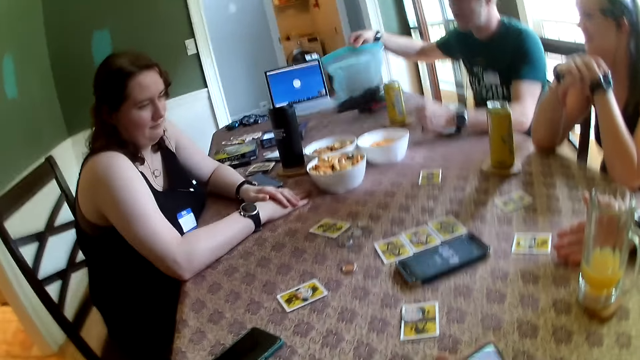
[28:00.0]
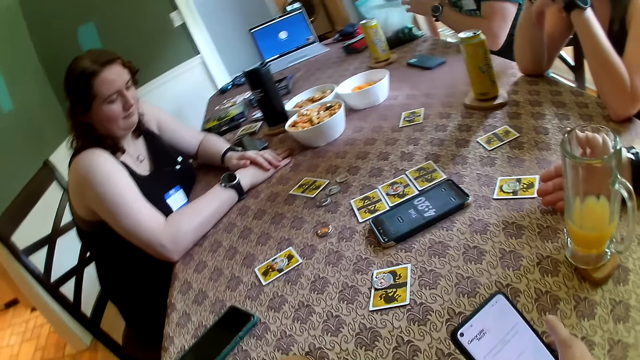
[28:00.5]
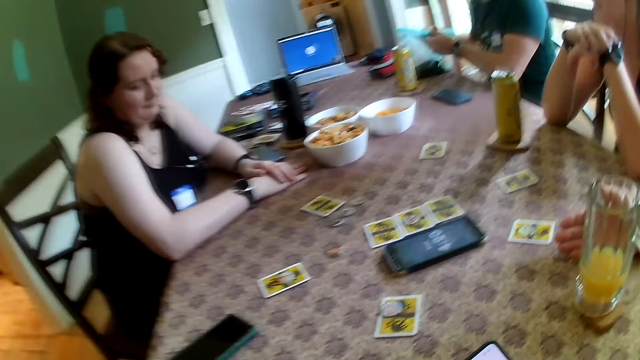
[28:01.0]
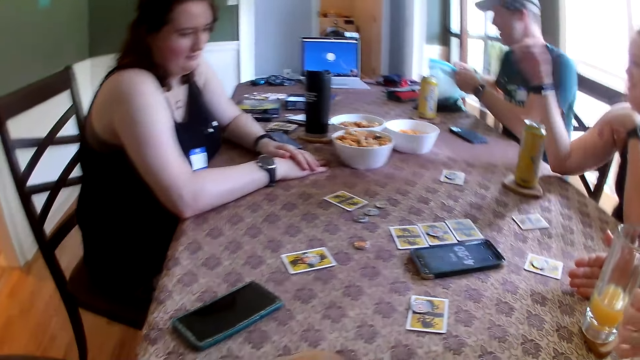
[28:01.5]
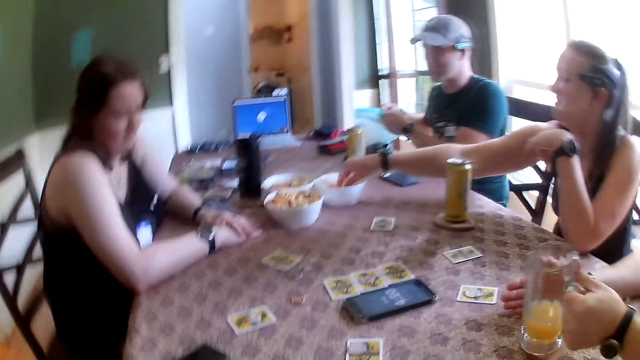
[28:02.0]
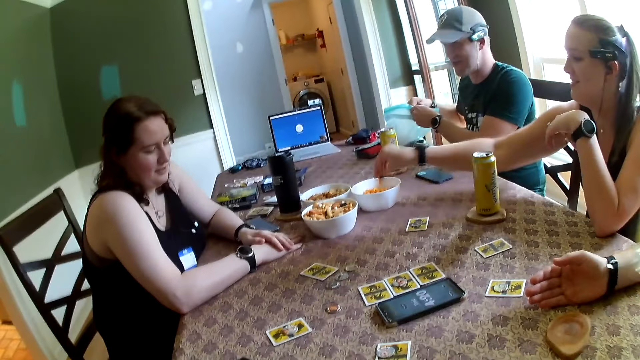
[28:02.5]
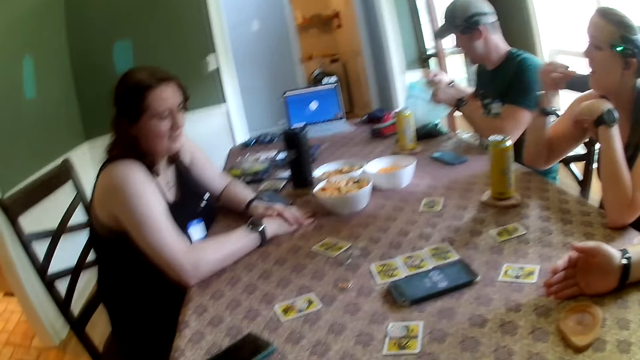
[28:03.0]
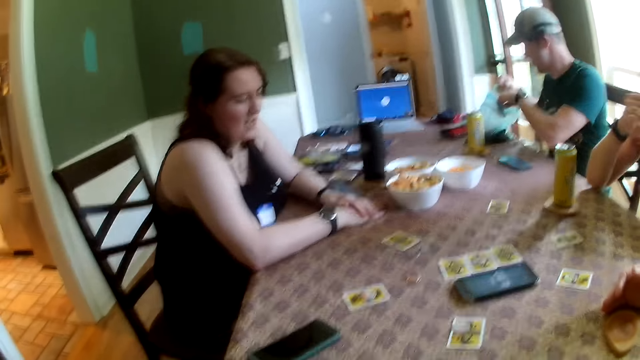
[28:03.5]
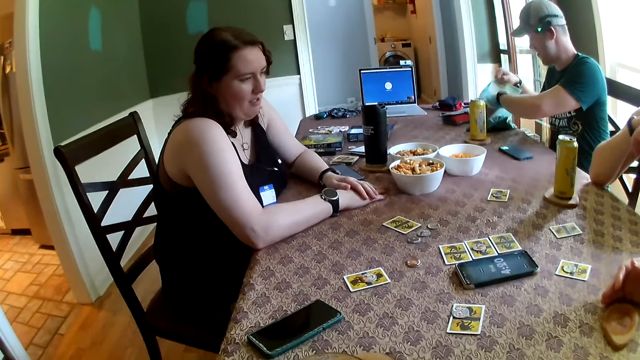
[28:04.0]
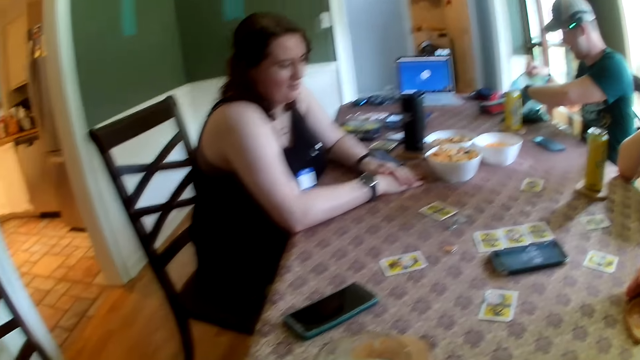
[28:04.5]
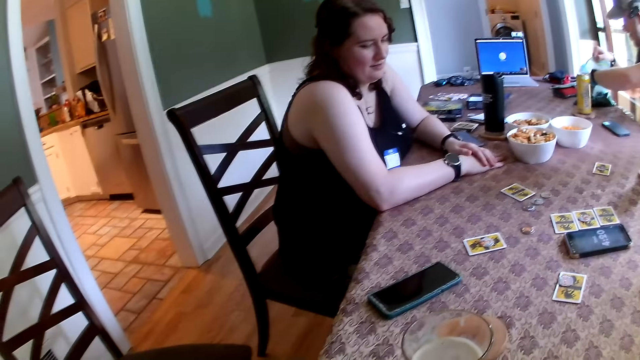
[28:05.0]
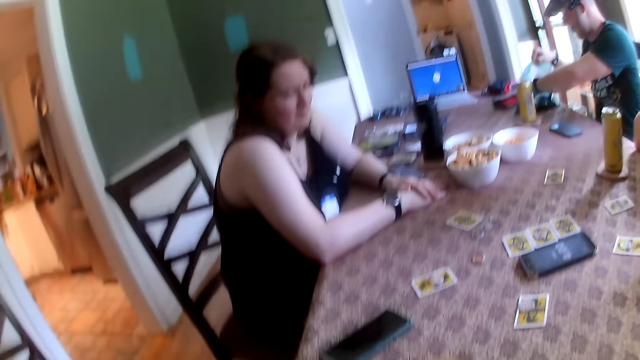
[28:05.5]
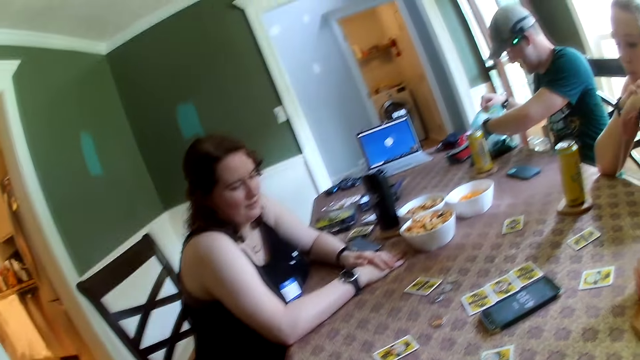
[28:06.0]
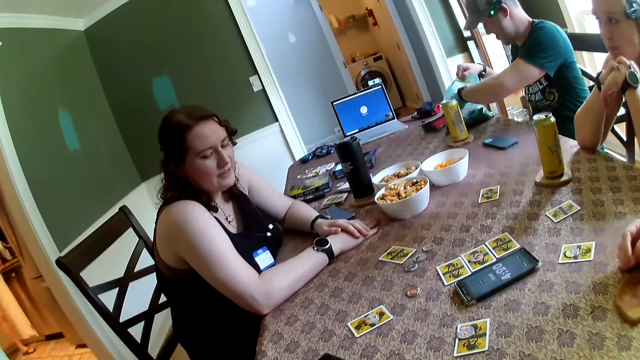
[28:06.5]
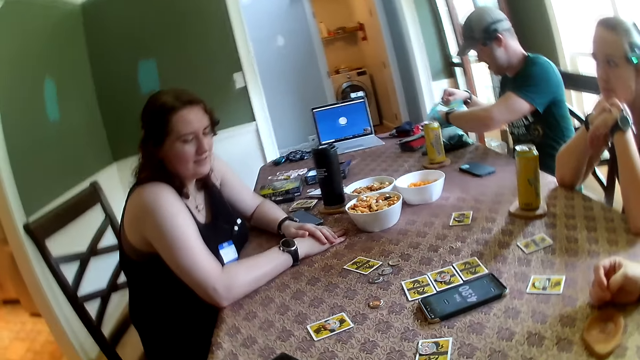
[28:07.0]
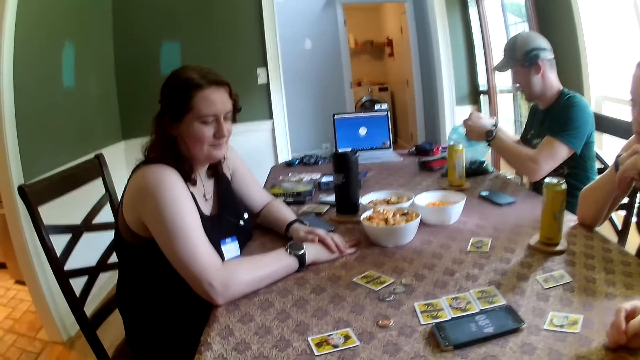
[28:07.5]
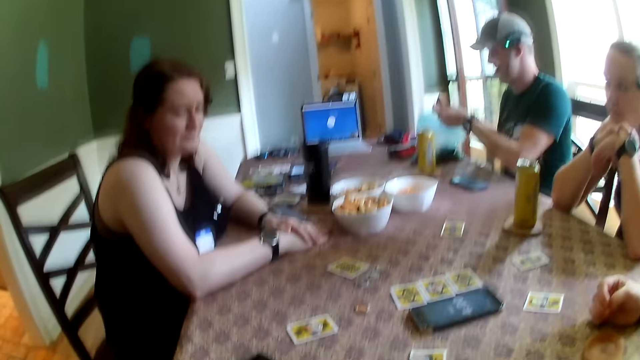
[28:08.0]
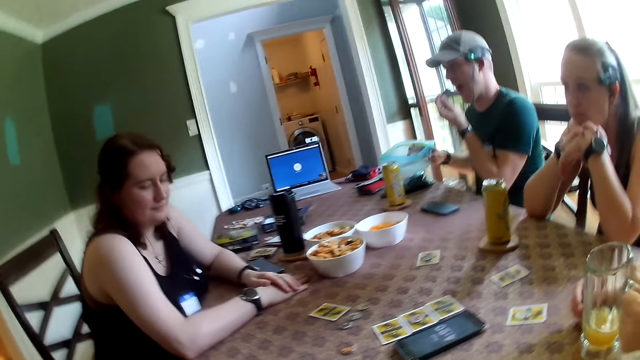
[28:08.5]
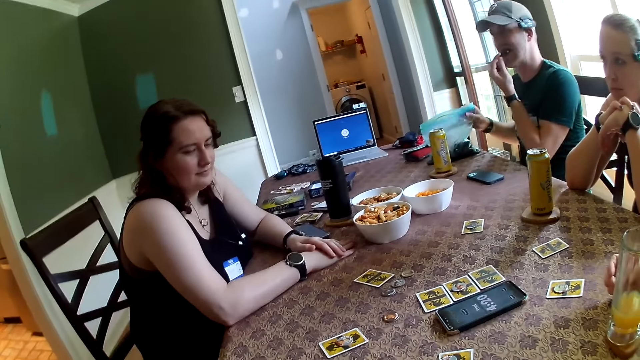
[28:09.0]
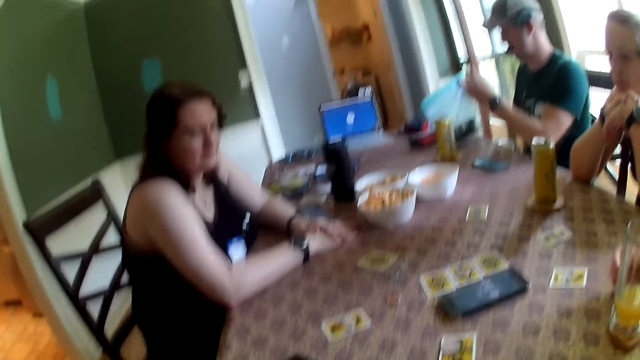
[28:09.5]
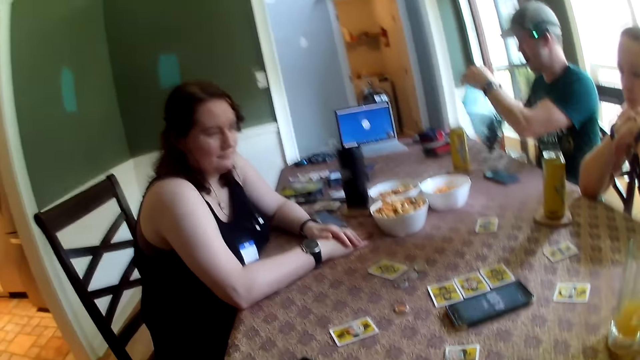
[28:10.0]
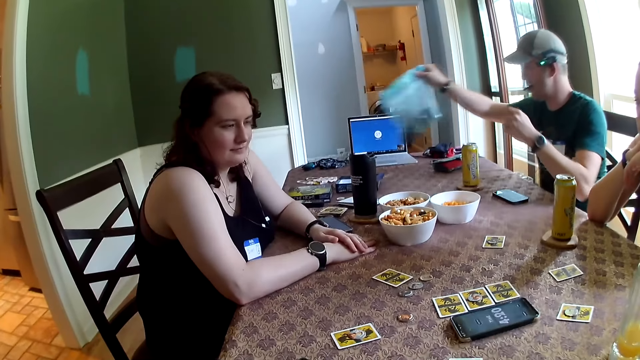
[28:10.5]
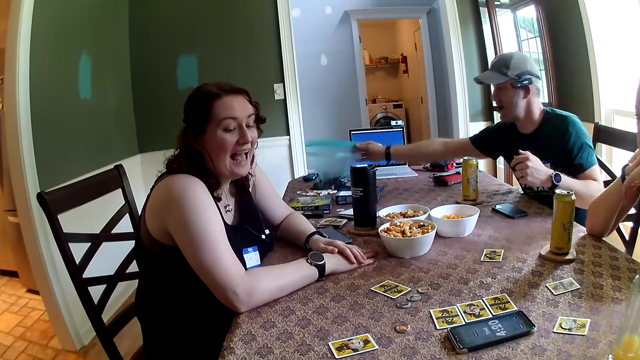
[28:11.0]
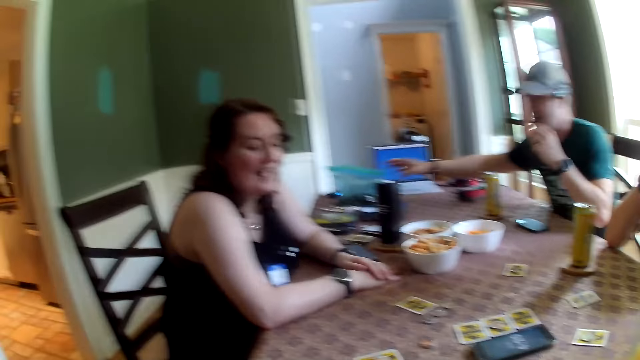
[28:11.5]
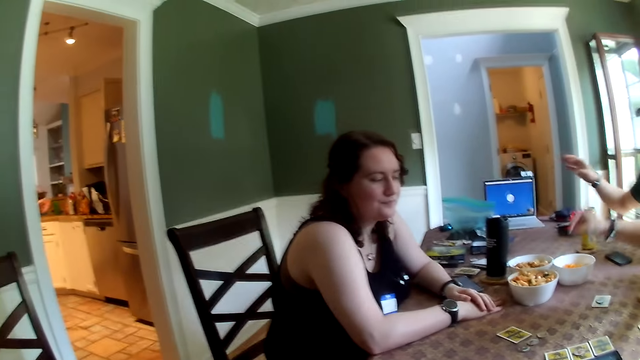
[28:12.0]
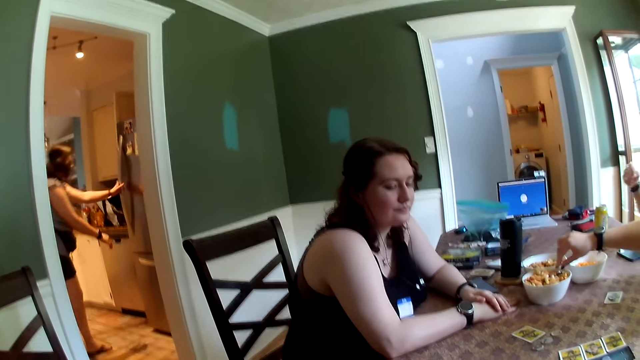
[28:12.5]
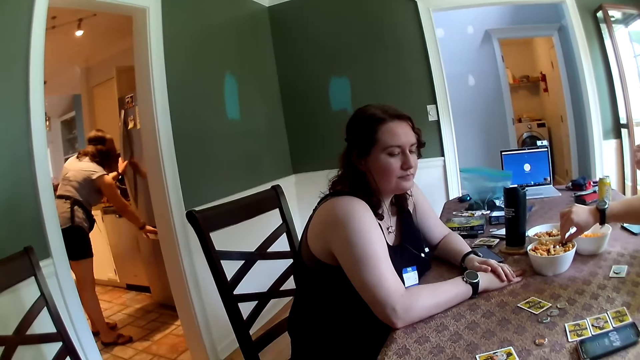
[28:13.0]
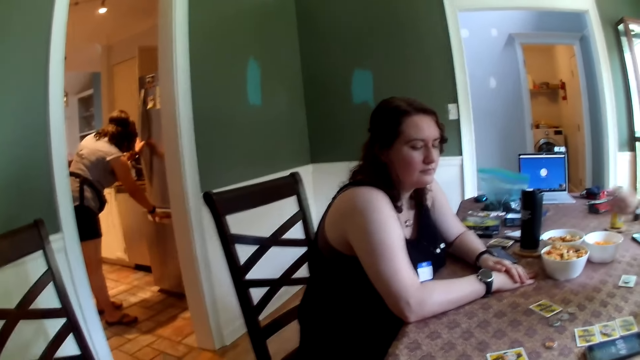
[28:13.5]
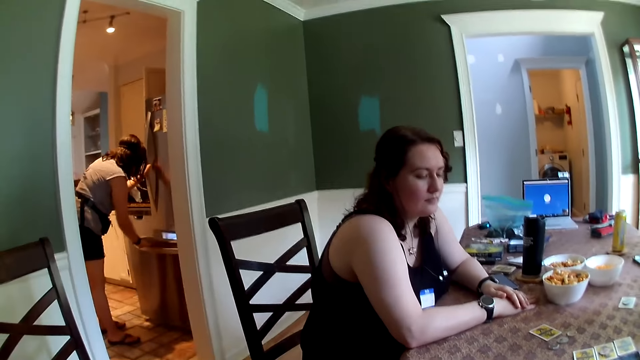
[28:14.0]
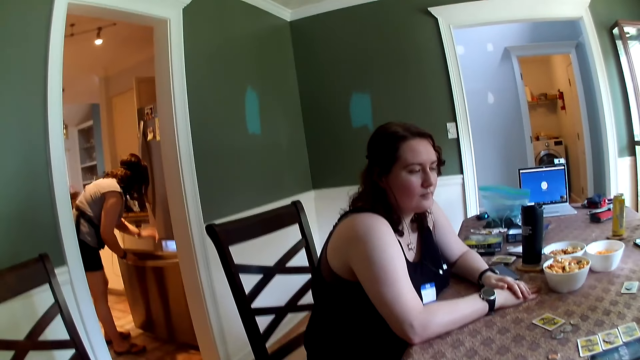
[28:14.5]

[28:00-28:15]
The man opens up the cellophane bag with his hands. A woman picks fries from a bowl on the table with her right hand and puts the fries in her mouth with her right hand. The man picks cookies from the cellophane bag with his left hand. The camera wearer talks with friends. Another man places the glass of juice on the table with his left hand. The first man puts the cookies in his mouth with his left hand, holds the cellophane bag with his hands, and places the cellophane bag on the table with his right hand. The woman picks fries from the bowl on the table with her right hand. Another woman opens a refrigerator with her hands.

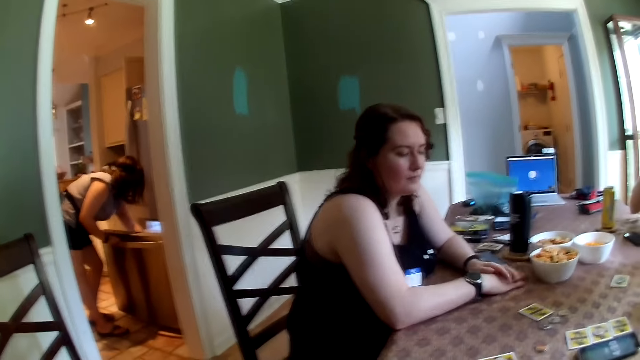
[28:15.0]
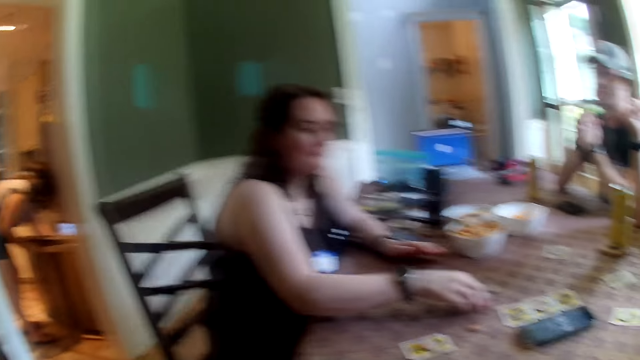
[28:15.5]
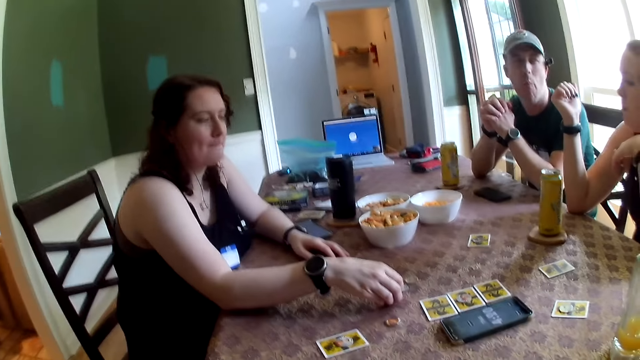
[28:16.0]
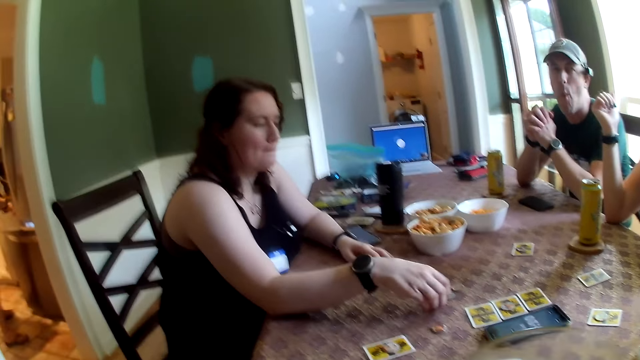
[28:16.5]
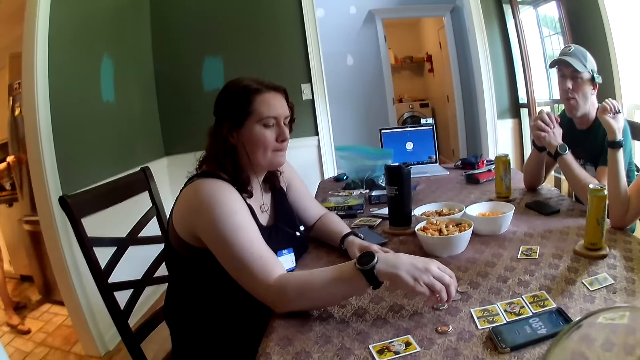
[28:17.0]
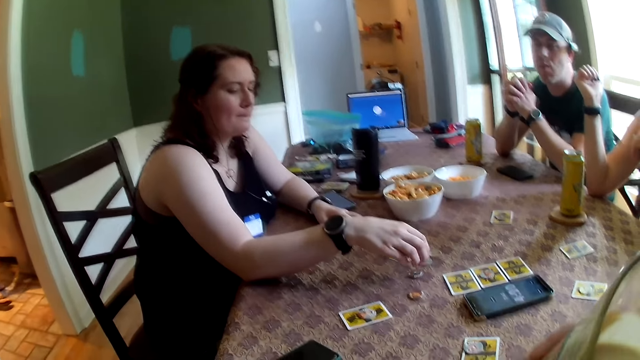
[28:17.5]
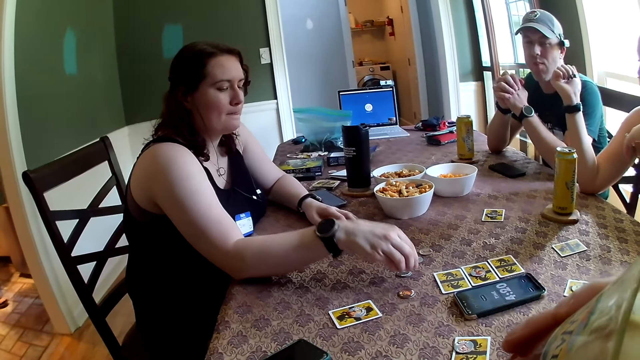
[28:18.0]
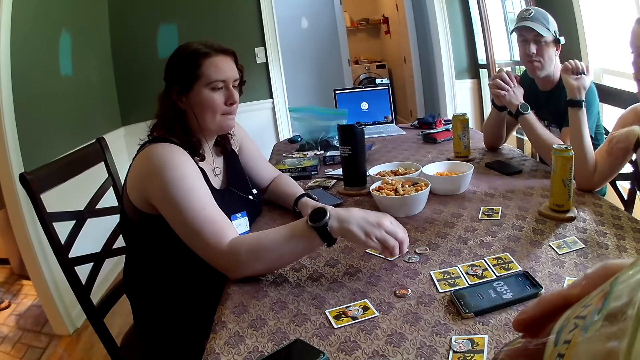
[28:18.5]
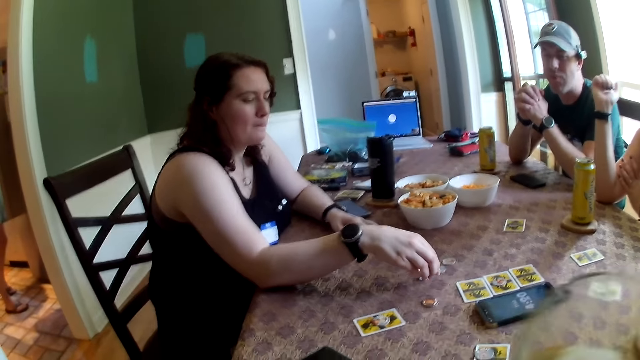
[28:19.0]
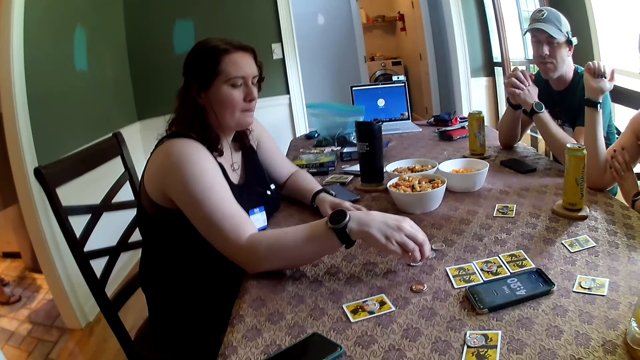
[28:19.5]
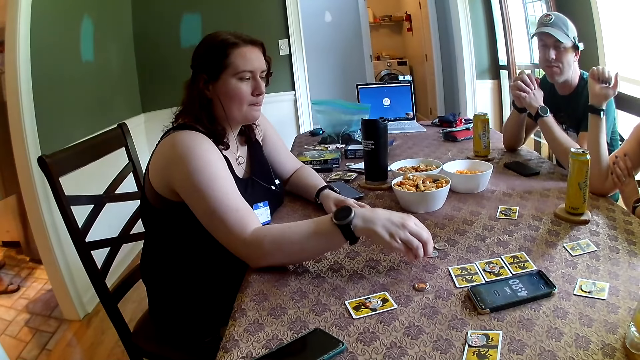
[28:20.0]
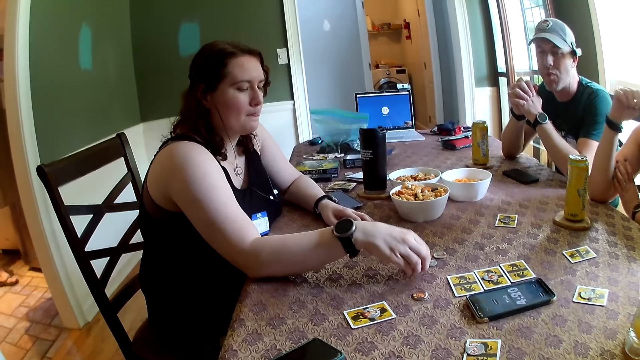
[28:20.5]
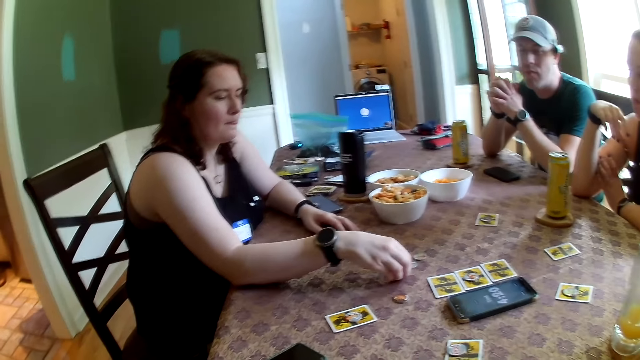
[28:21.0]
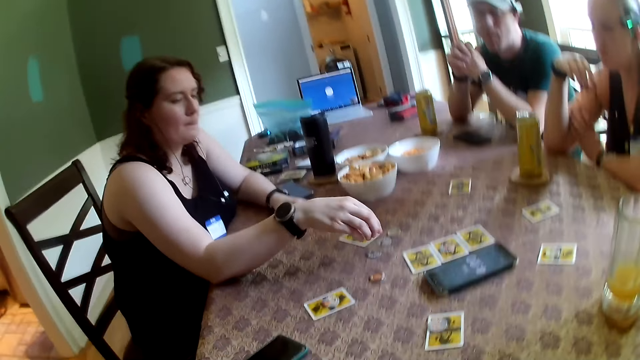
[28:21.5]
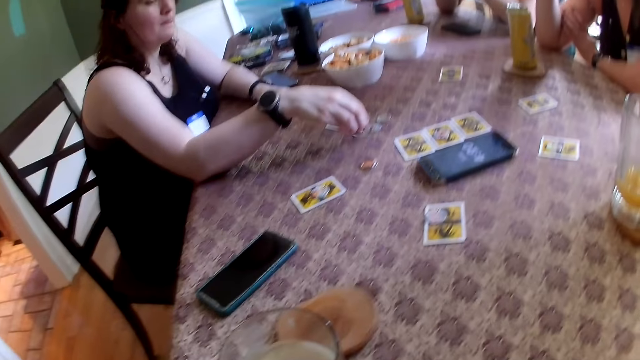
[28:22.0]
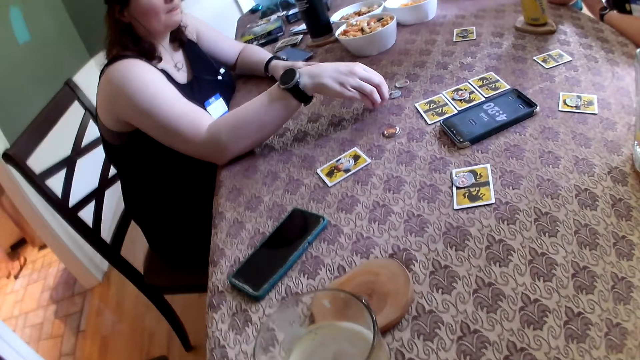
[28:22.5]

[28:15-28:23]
A woman plays with a chip coin. The woman adjusts a token on the table with her right hand. The camera wearer drinks from a glass of juice in his right hand.
